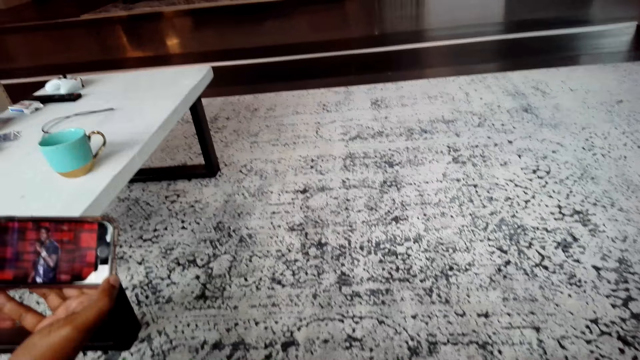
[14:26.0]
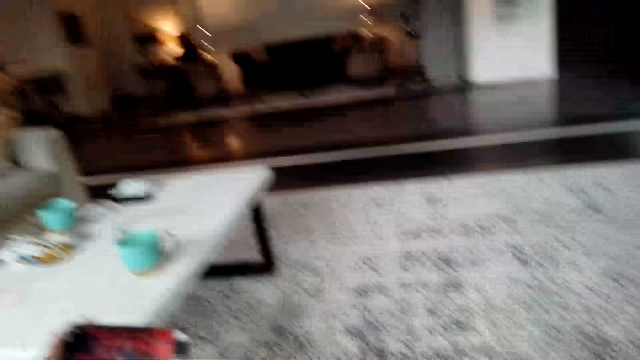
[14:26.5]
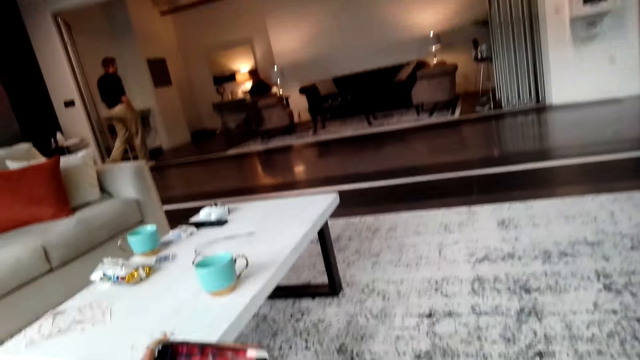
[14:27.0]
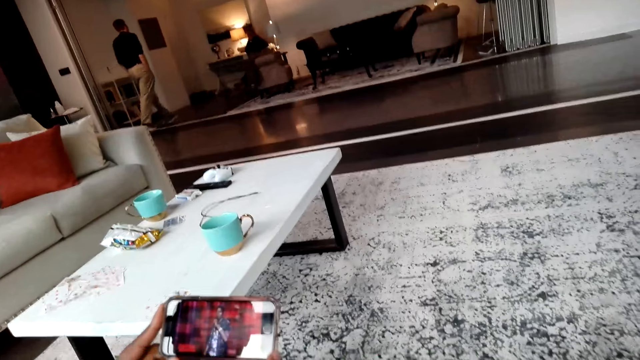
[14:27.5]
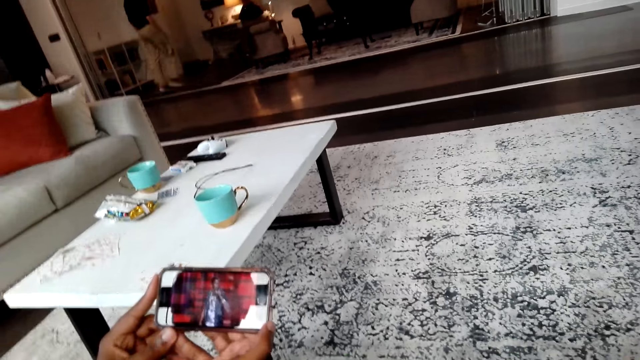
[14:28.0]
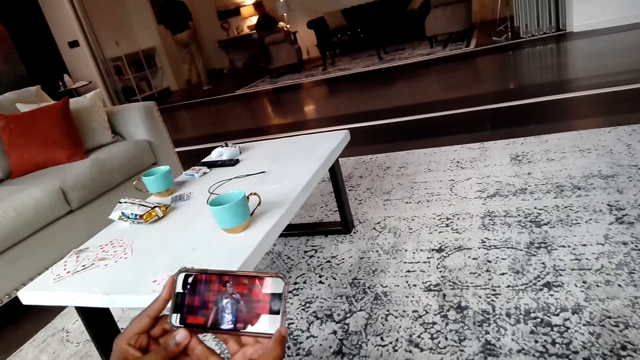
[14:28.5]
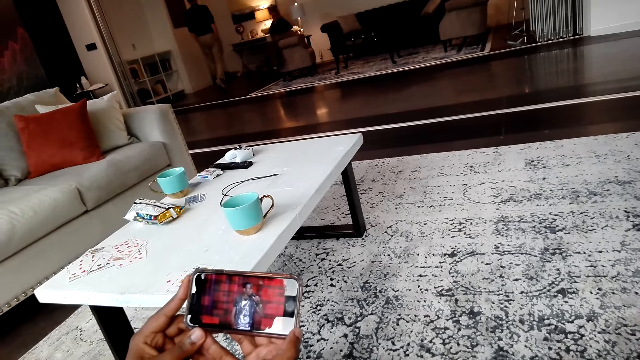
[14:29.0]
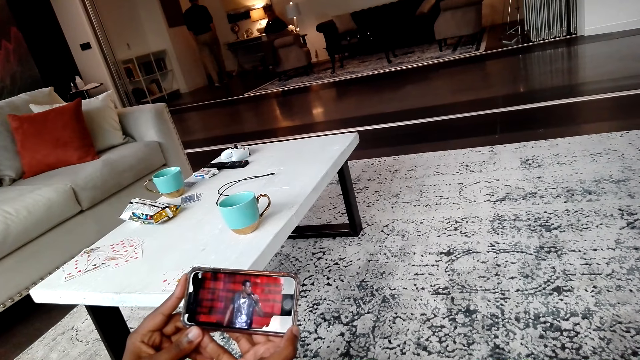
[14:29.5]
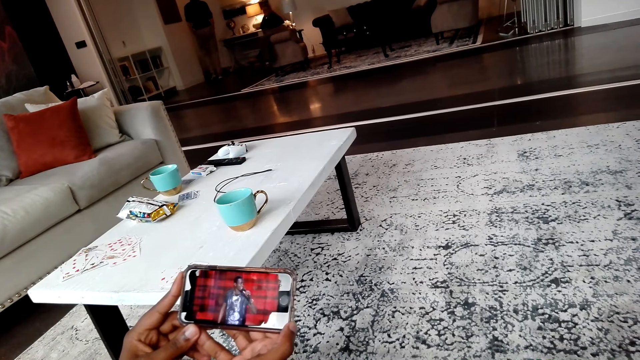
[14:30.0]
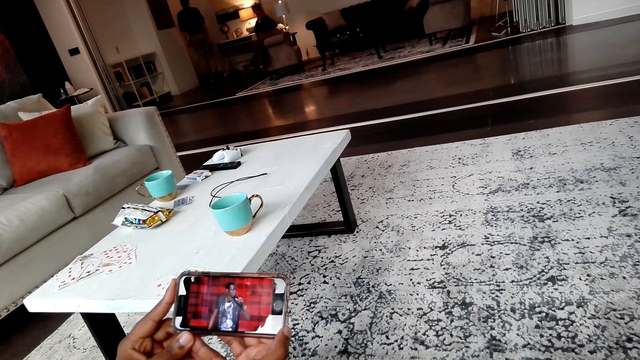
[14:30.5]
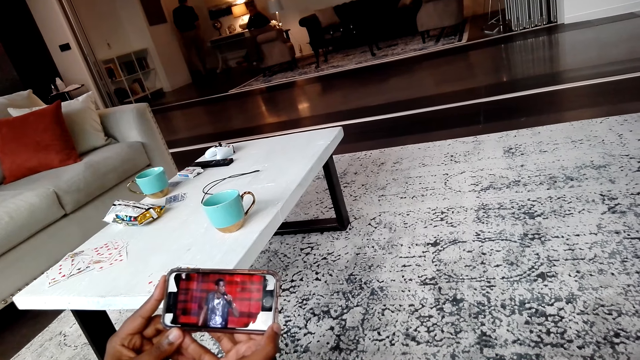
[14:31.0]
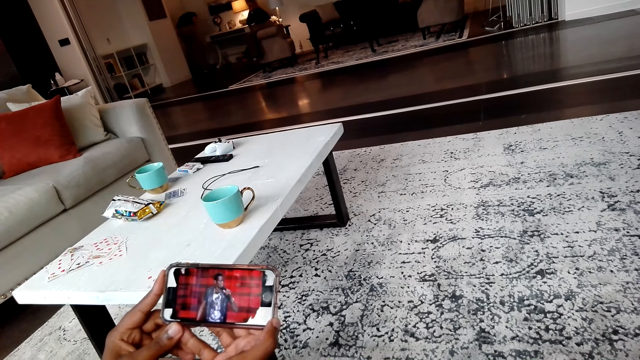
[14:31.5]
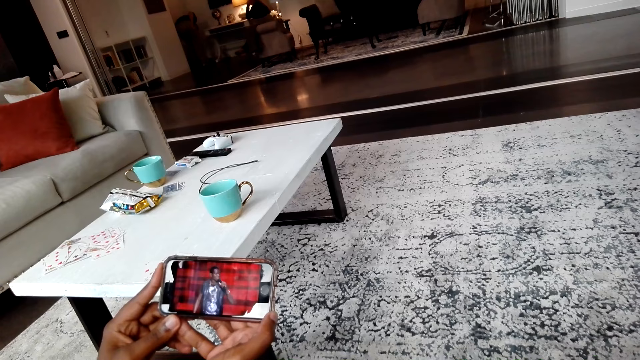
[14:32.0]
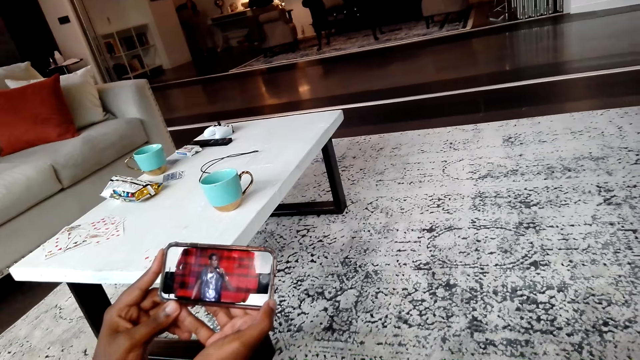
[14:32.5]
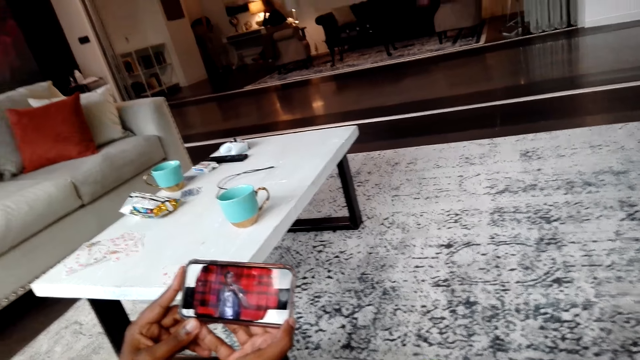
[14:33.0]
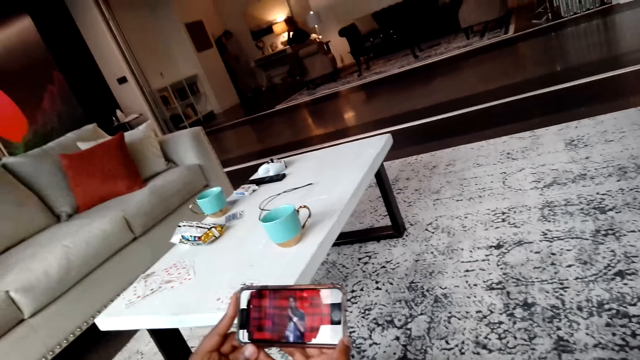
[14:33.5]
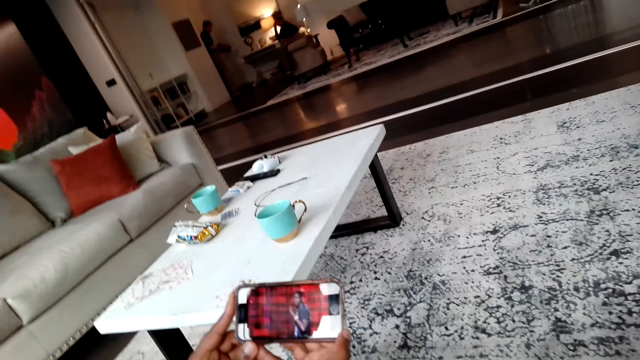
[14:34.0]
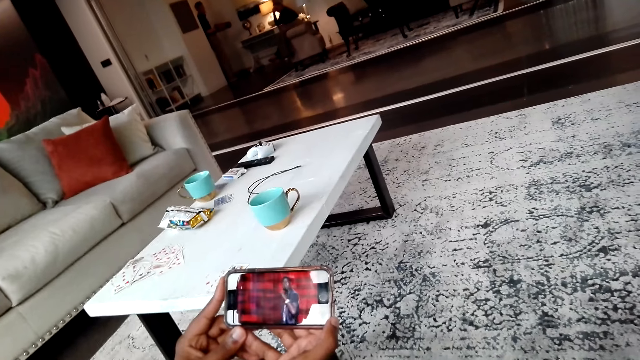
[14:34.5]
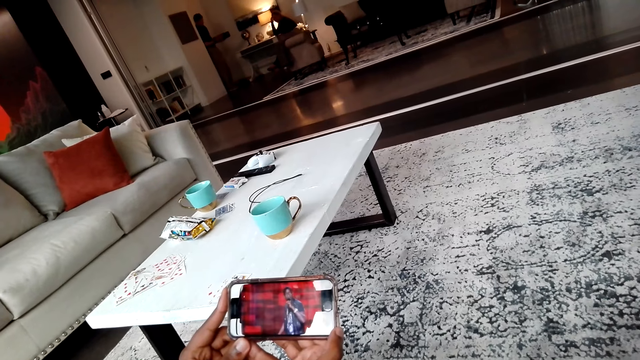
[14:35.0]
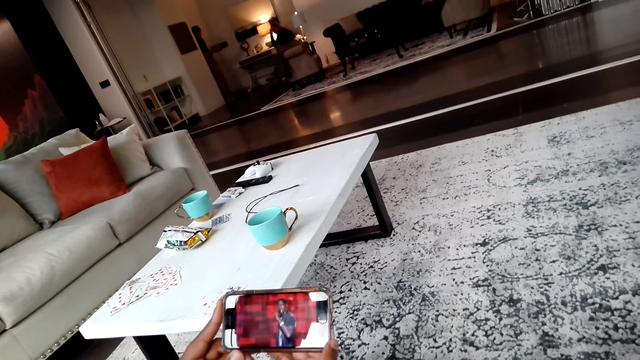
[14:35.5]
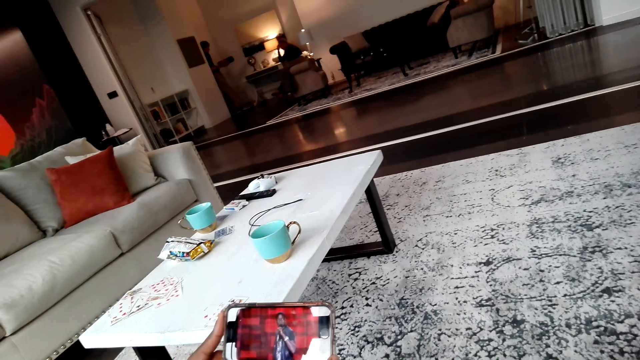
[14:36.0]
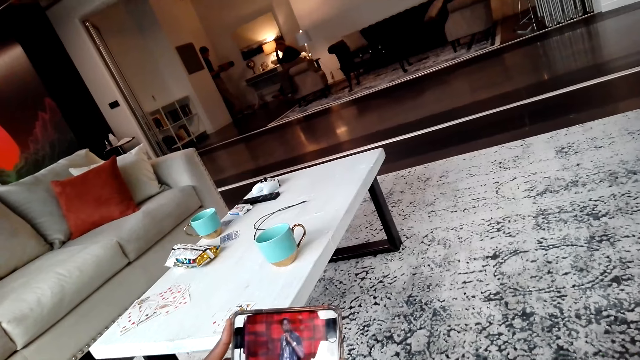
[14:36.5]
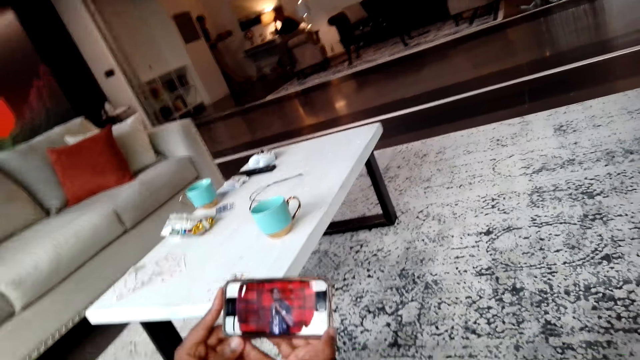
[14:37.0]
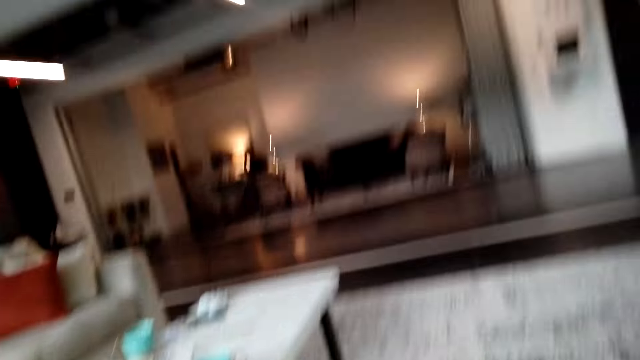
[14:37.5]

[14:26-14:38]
A person walks towards another person. The first person picks up something on the floor.

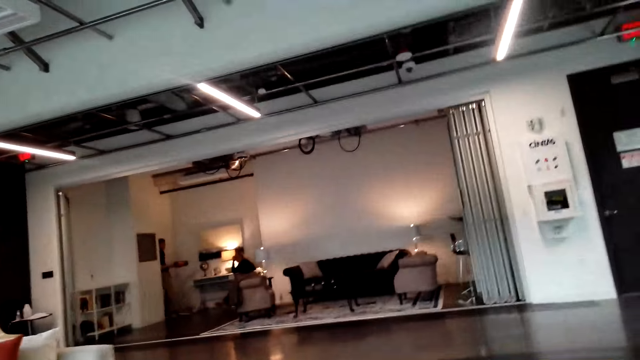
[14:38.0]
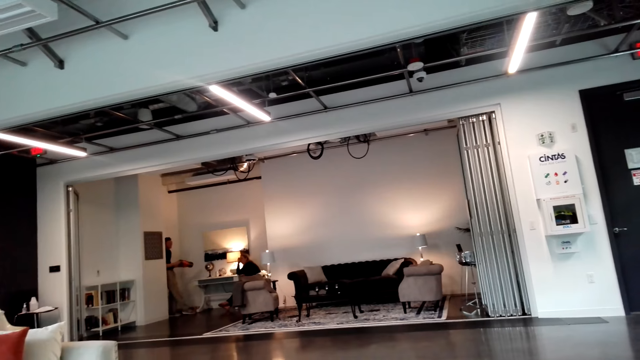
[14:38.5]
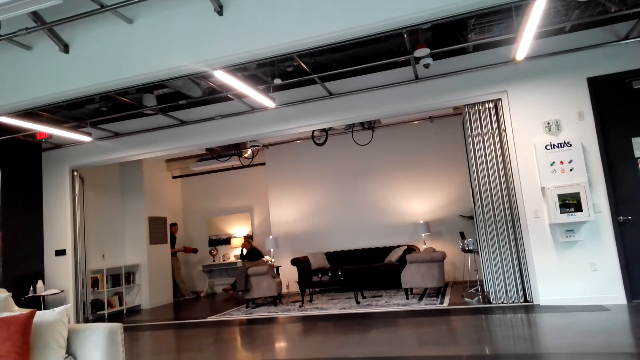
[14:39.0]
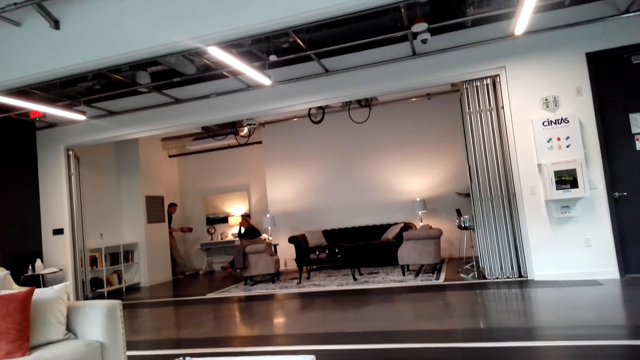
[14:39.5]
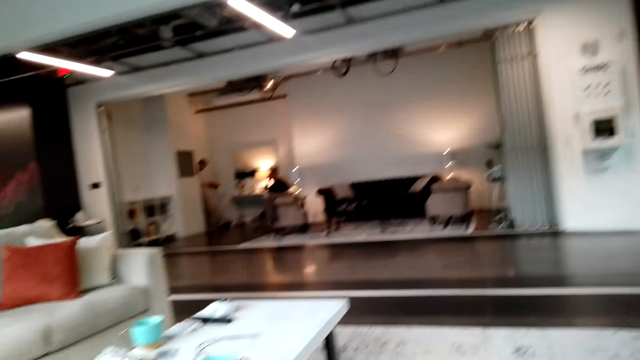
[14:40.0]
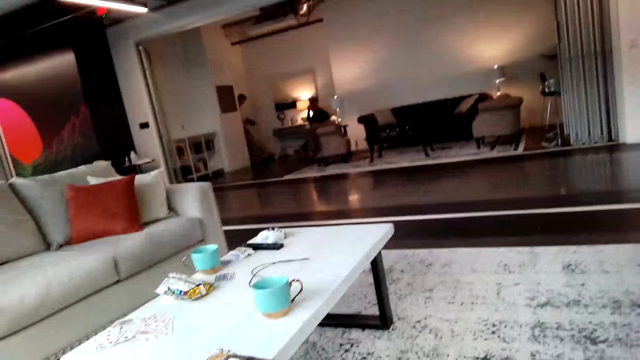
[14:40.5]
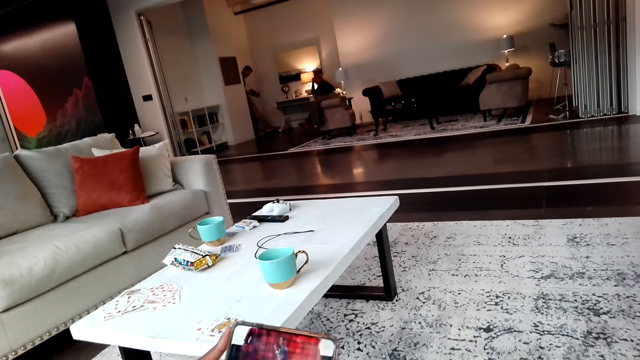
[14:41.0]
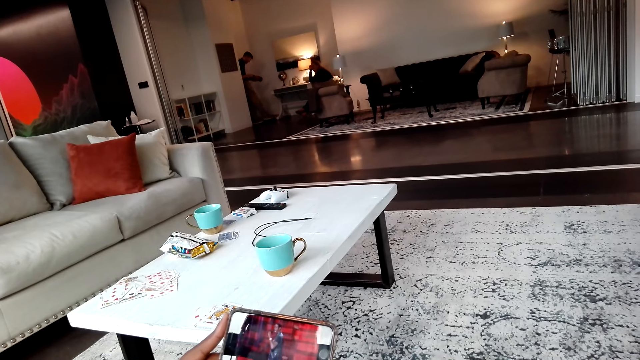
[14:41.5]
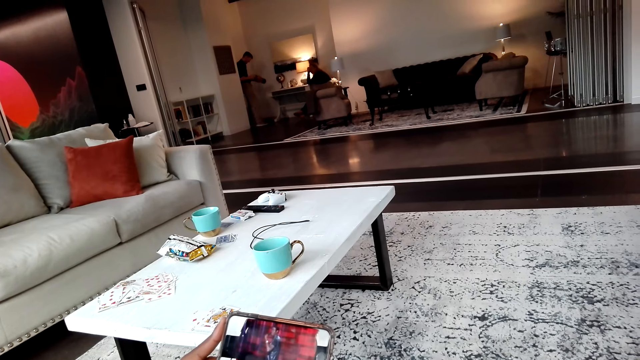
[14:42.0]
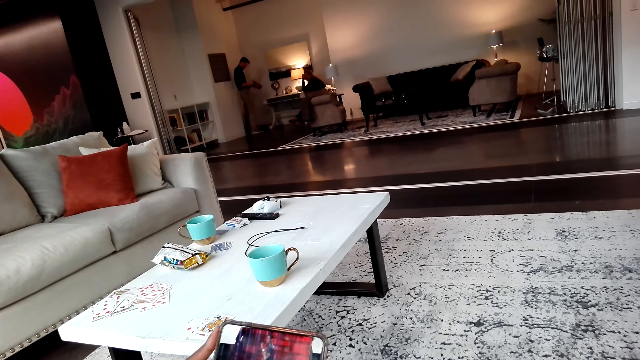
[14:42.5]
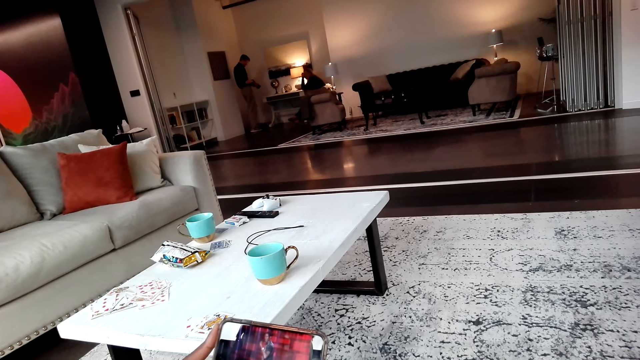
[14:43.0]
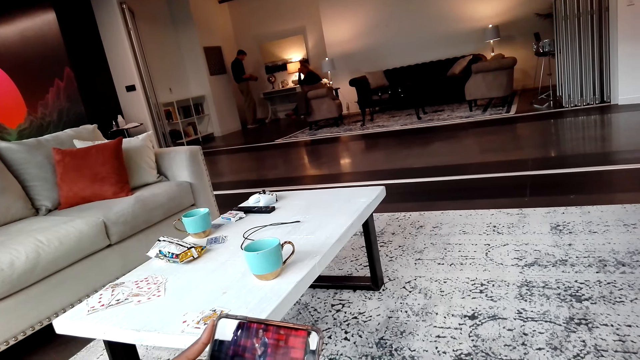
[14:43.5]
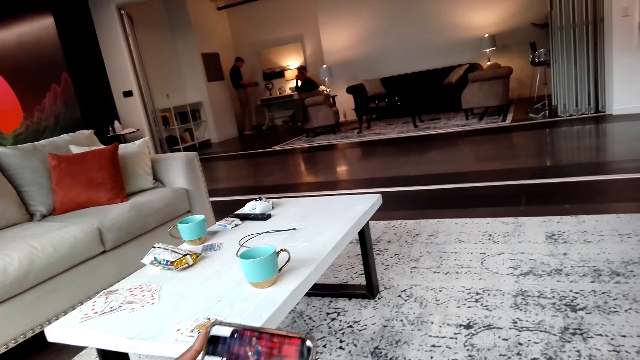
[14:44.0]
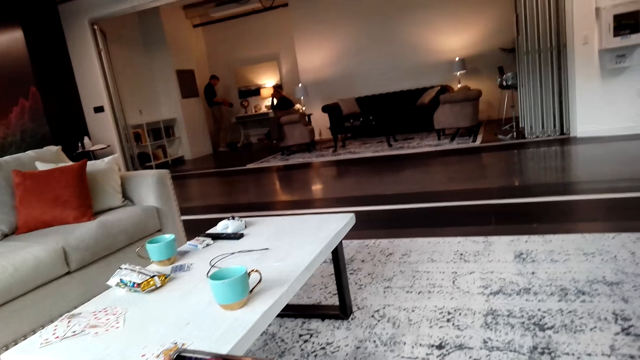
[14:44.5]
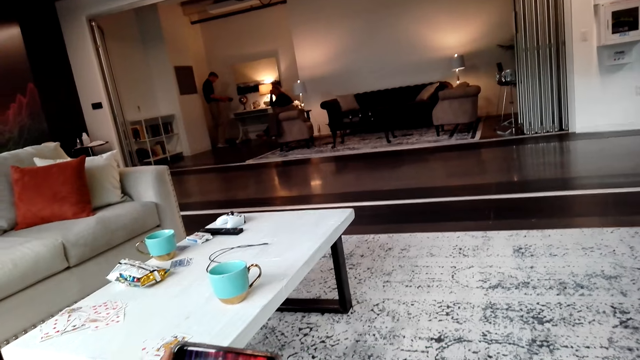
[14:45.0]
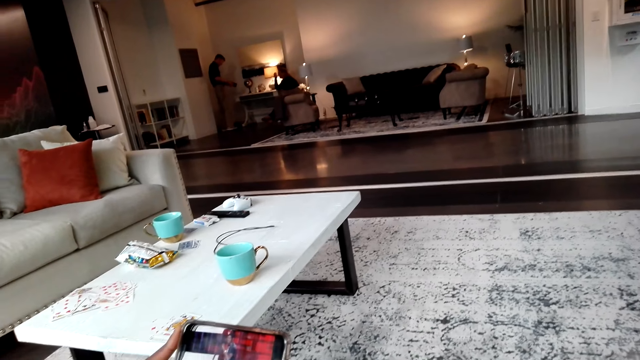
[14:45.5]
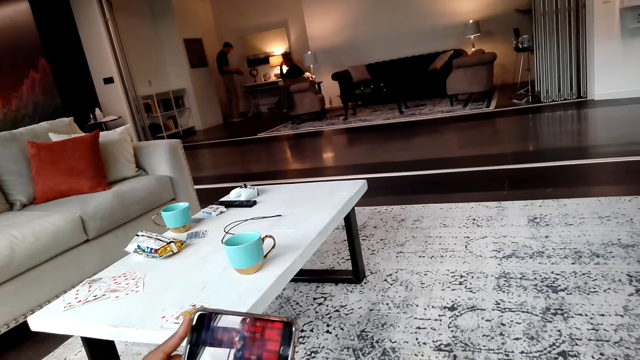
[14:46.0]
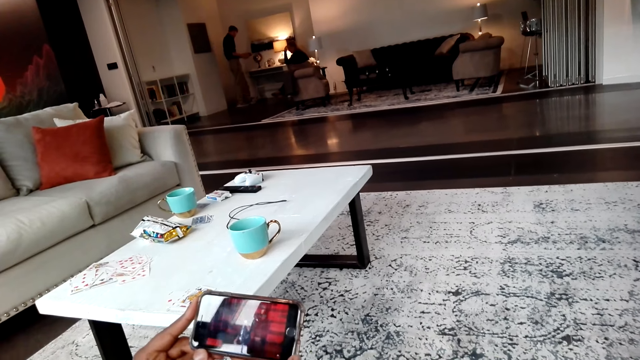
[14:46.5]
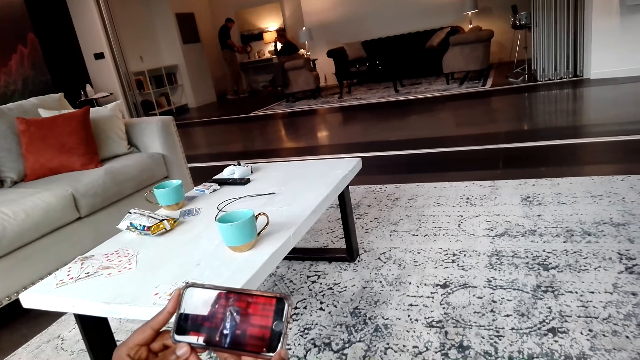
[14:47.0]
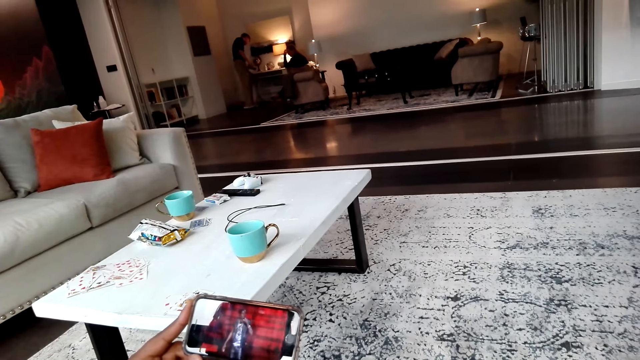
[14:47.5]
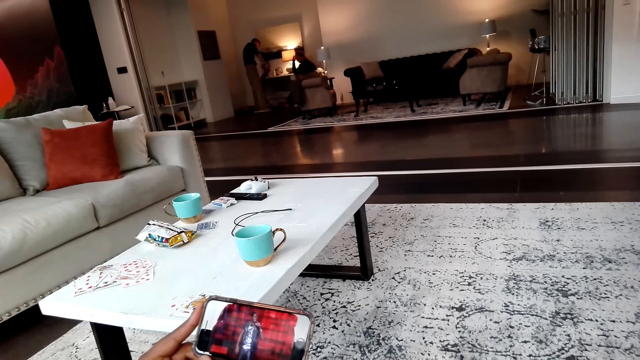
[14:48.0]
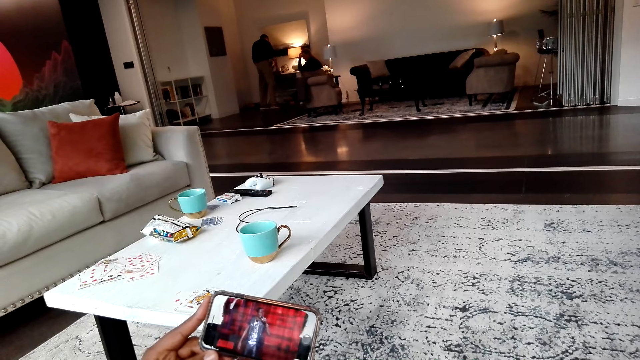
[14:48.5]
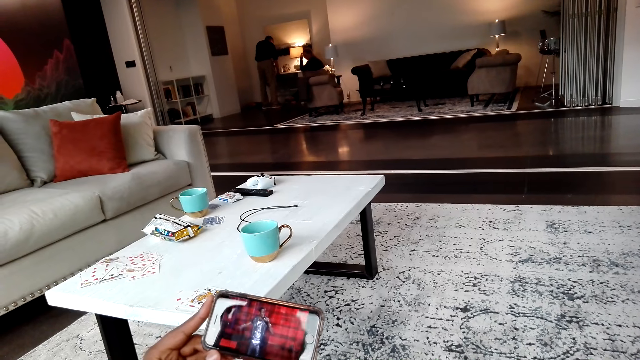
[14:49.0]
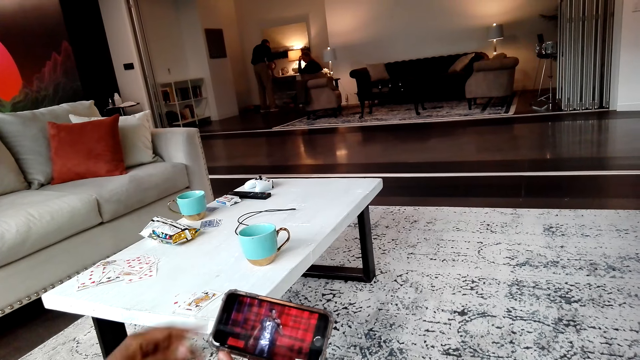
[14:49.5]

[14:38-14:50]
A person moves.
